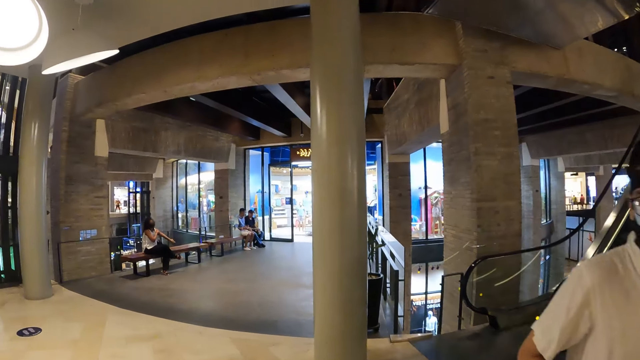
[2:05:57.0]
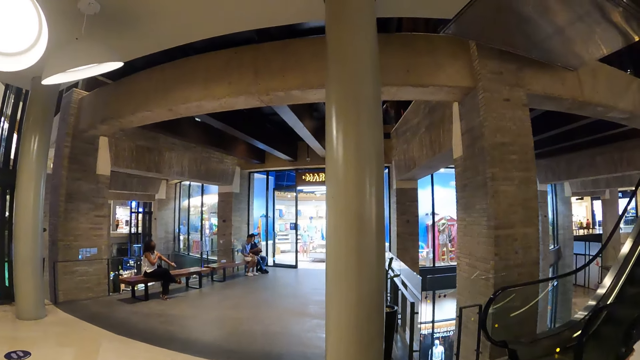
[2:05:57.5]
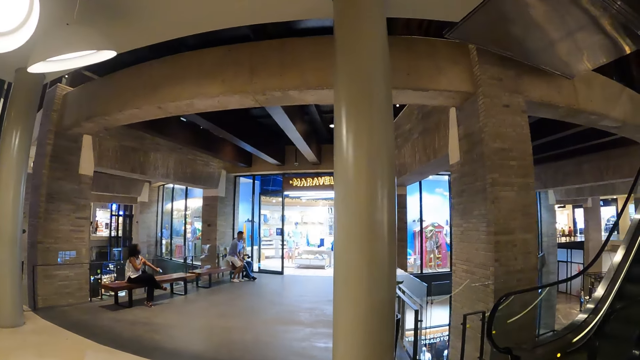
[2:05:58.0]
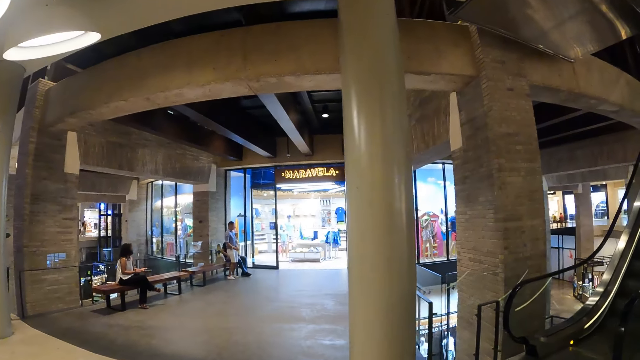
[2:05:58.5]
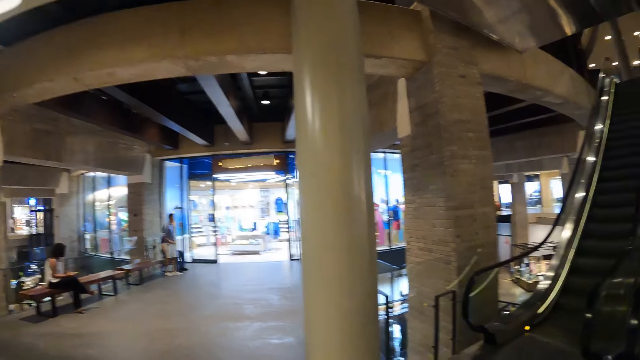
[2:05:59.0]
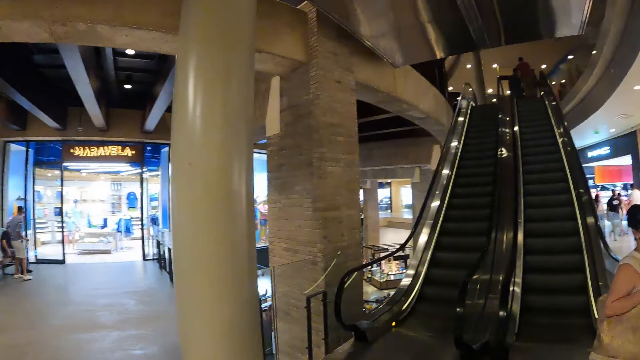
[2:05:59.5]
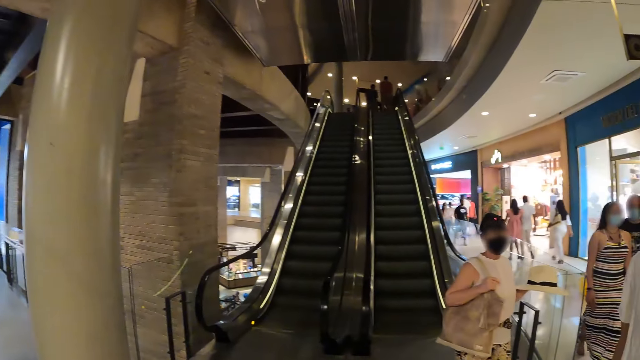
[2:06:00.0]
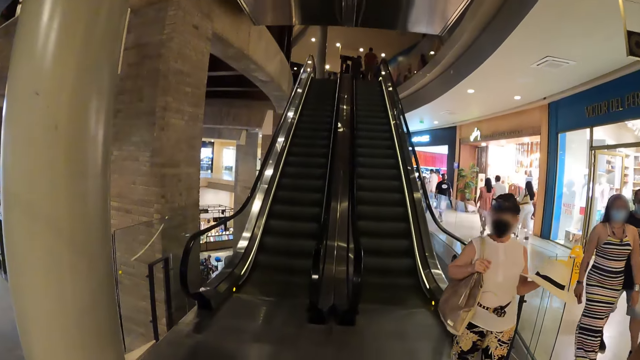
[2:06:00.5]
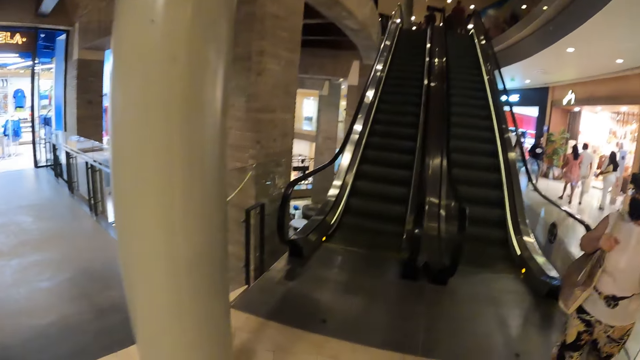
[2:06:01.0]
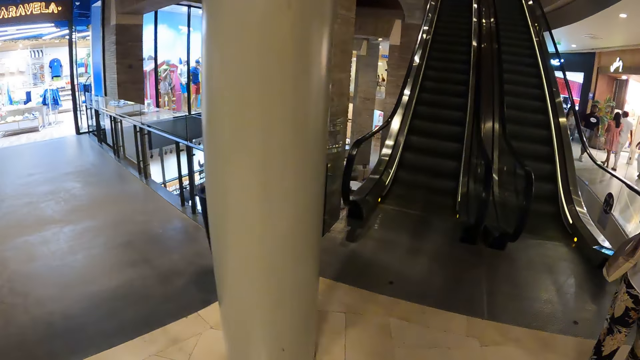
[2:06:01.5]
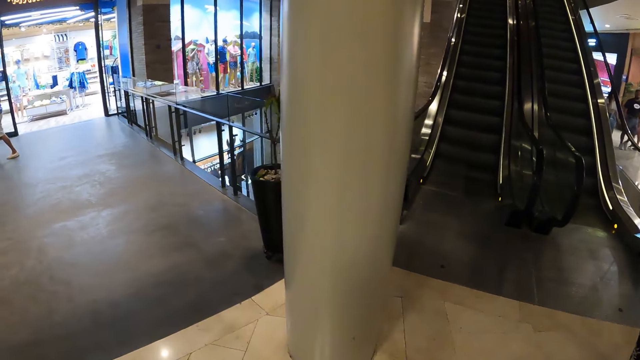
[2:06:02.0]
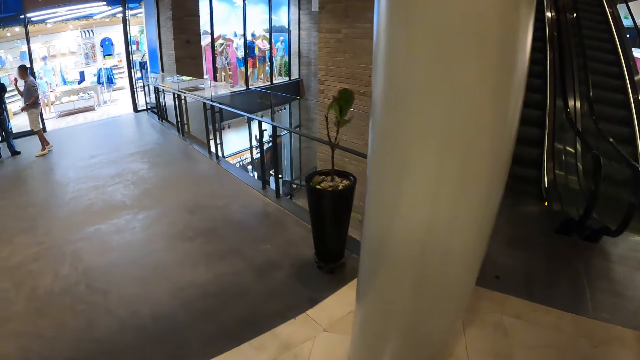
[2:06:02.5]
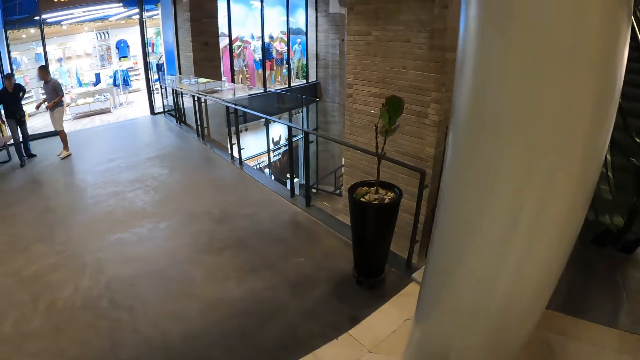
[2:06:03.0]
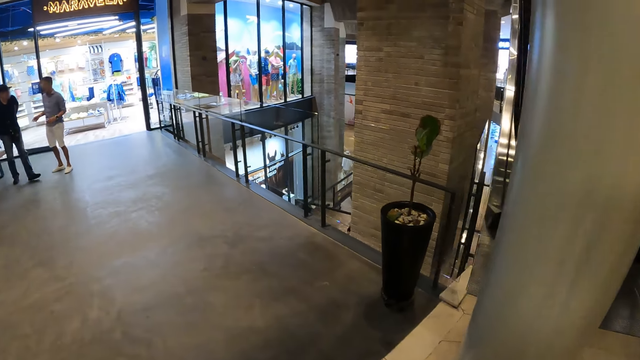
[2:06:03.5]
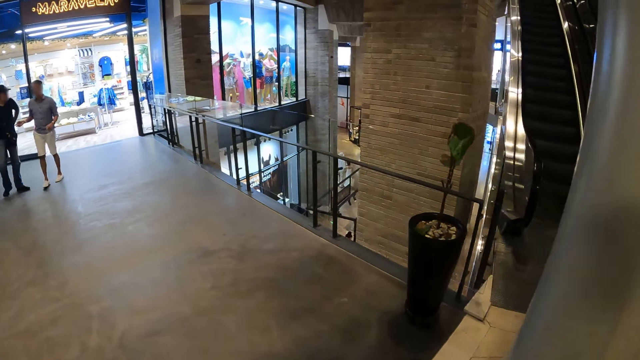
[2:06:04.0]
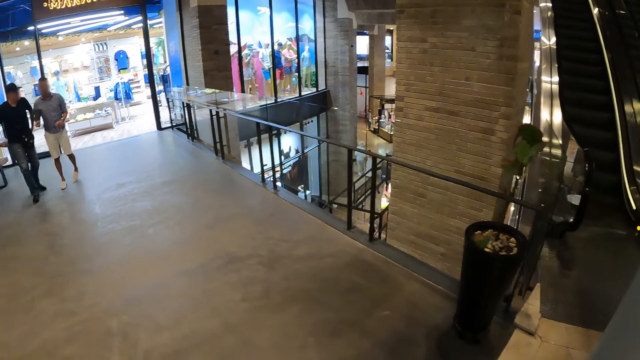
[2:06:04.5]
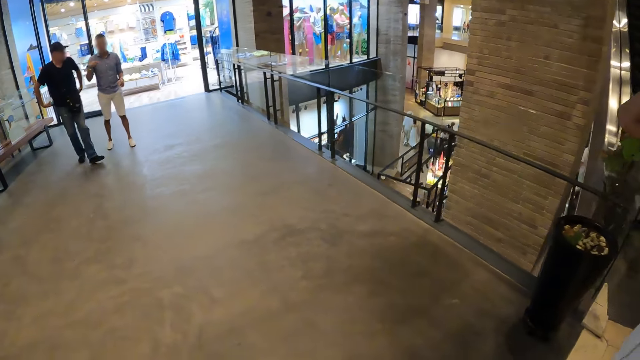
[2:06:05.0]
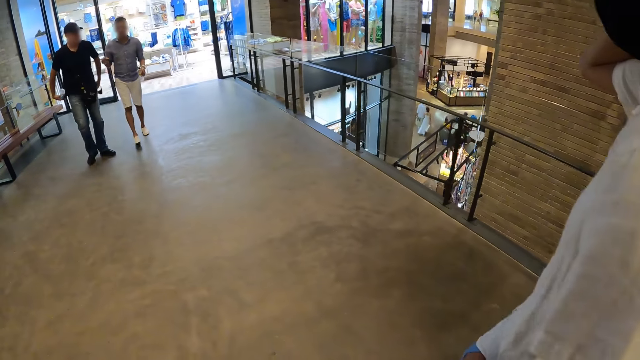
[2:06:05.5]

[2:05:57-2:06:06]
The camera wearer walks around a mall.

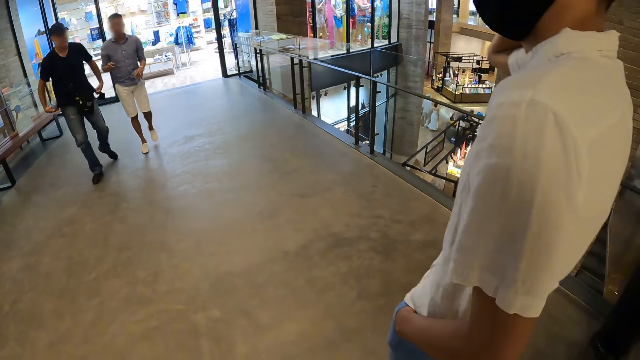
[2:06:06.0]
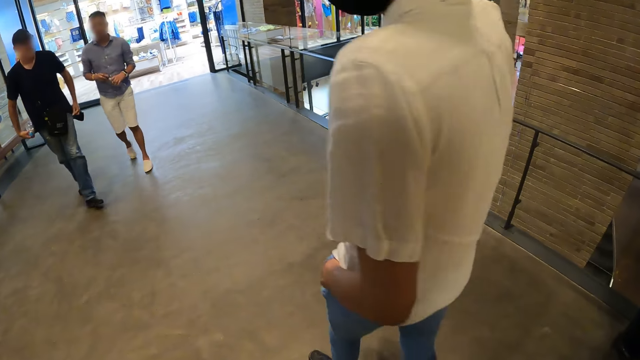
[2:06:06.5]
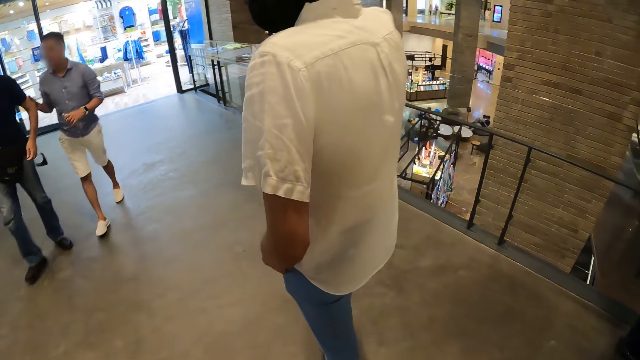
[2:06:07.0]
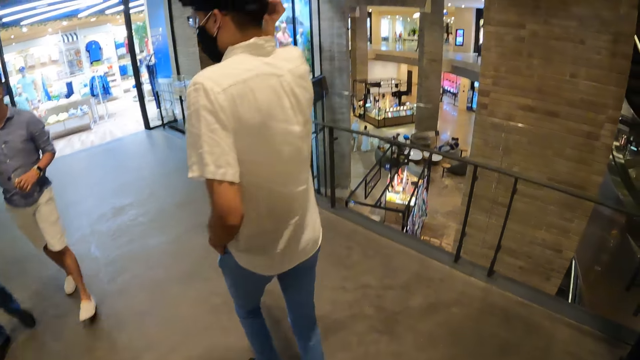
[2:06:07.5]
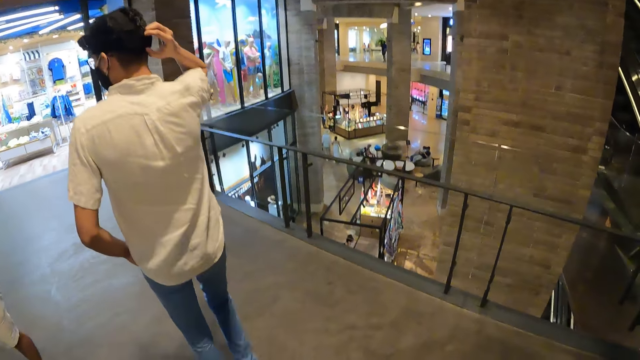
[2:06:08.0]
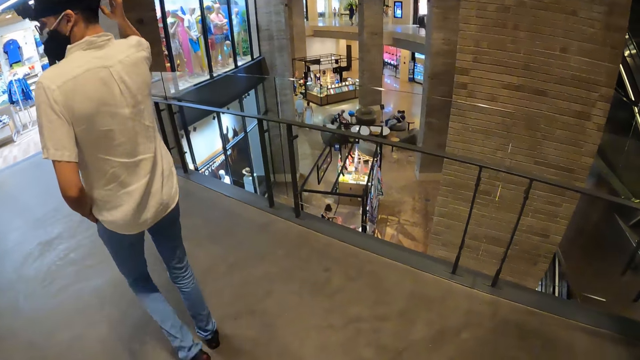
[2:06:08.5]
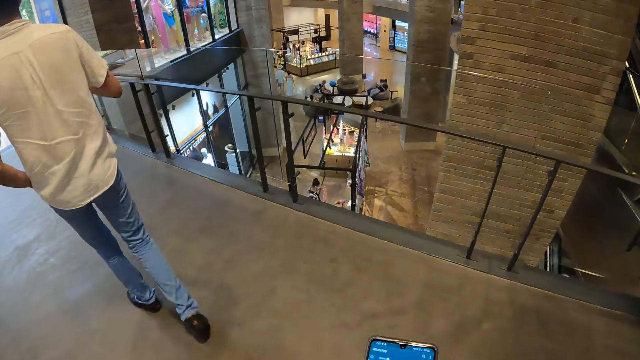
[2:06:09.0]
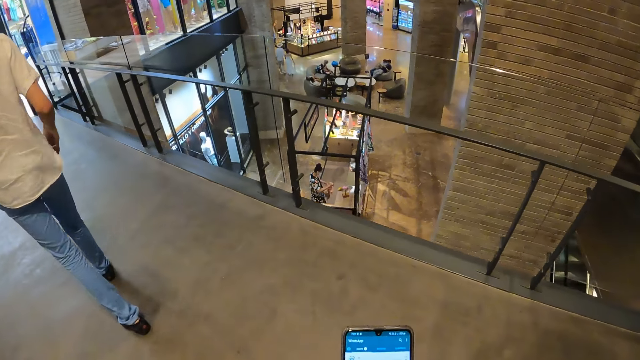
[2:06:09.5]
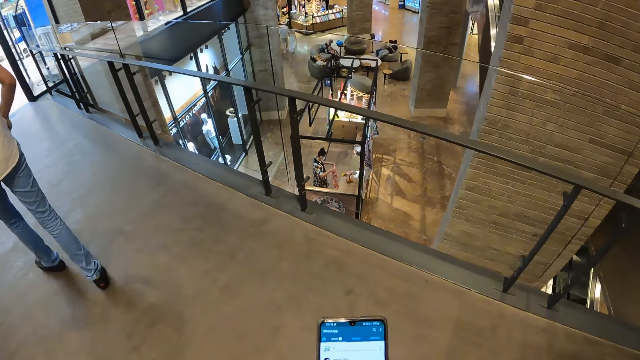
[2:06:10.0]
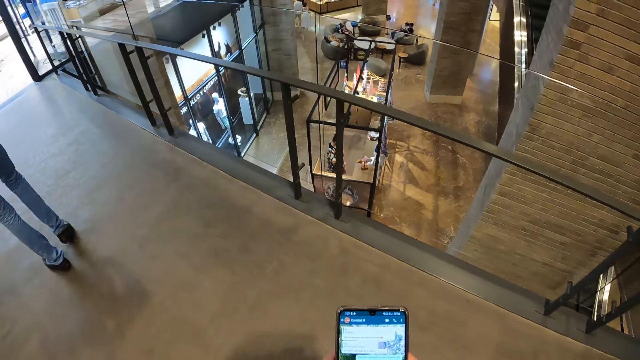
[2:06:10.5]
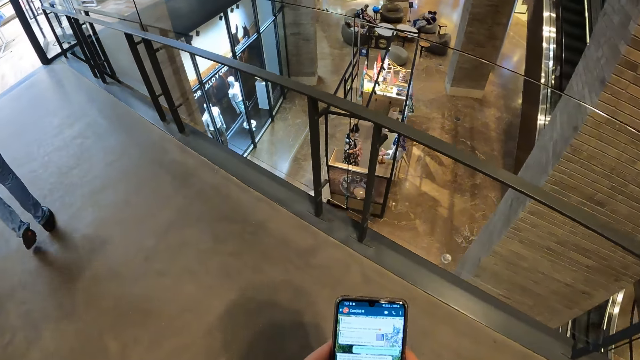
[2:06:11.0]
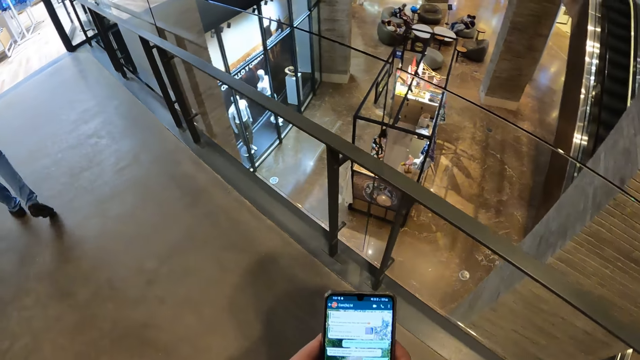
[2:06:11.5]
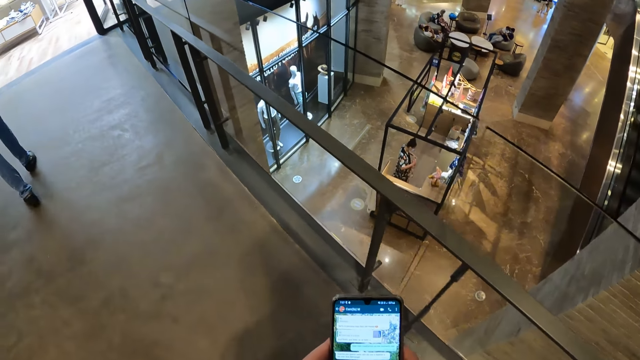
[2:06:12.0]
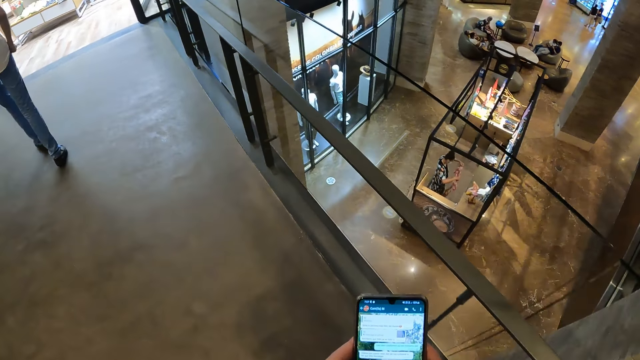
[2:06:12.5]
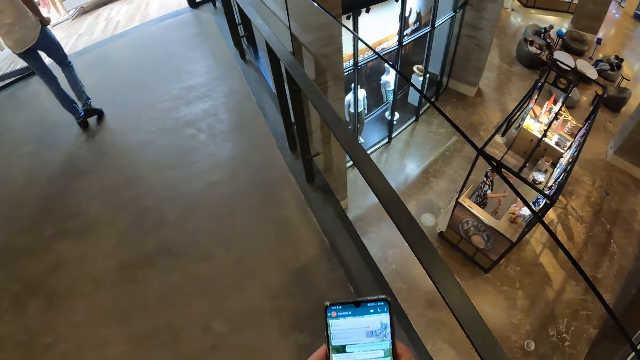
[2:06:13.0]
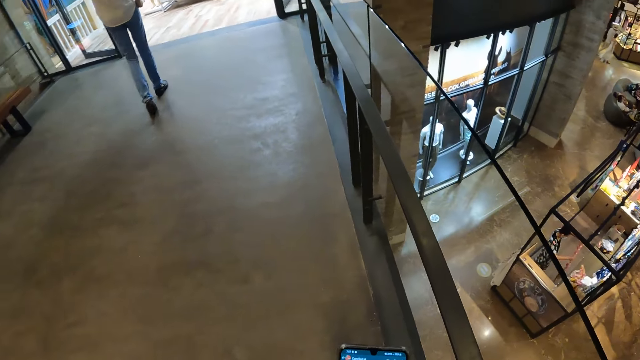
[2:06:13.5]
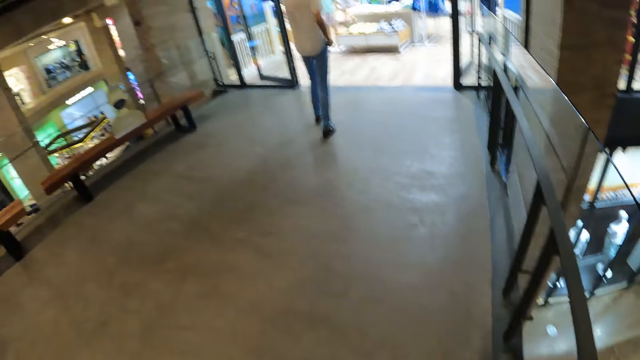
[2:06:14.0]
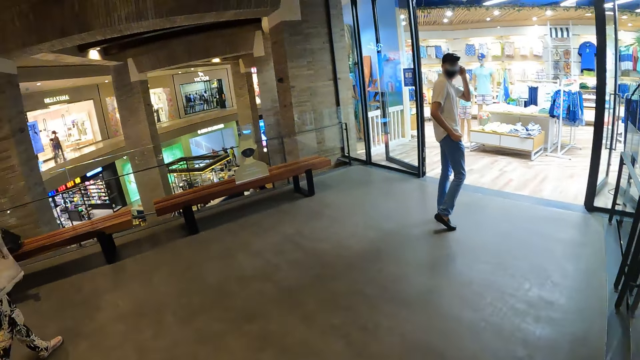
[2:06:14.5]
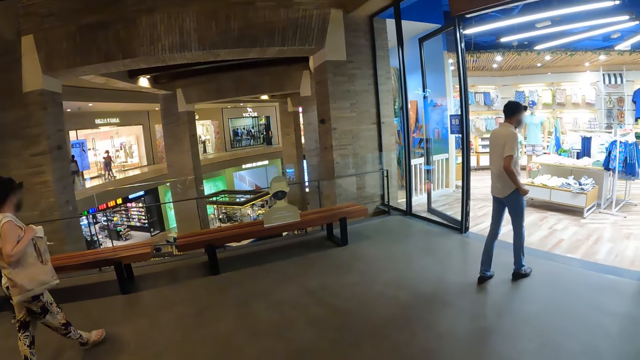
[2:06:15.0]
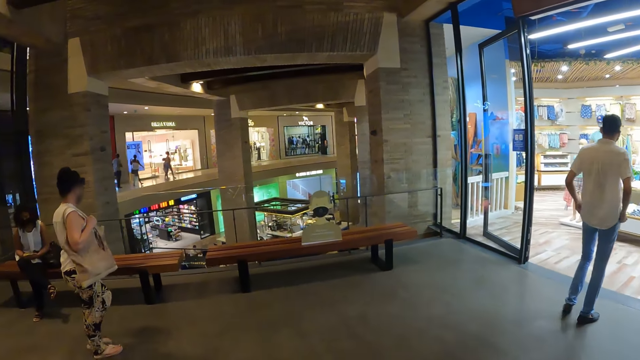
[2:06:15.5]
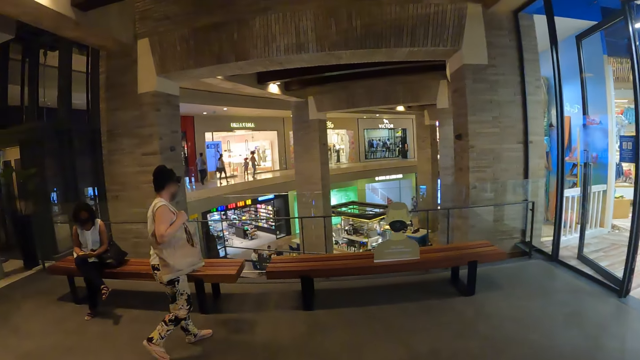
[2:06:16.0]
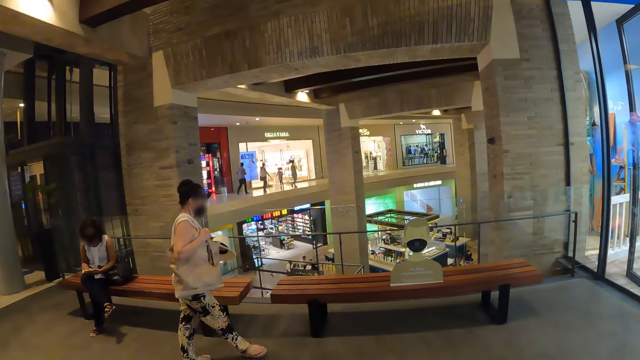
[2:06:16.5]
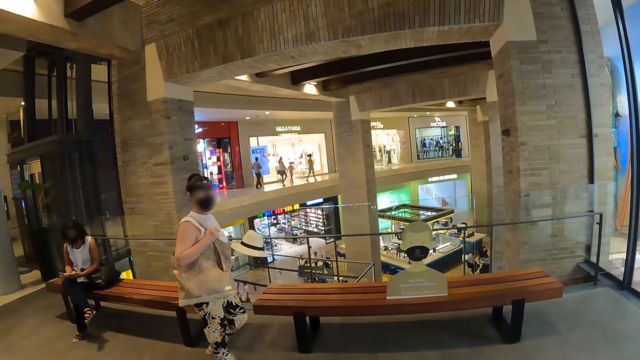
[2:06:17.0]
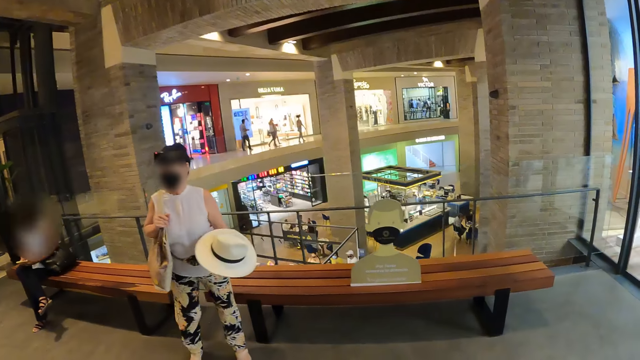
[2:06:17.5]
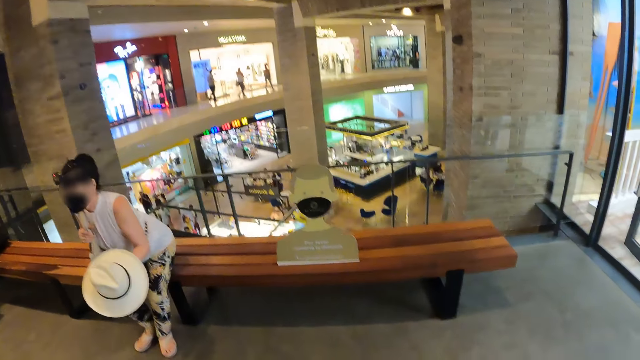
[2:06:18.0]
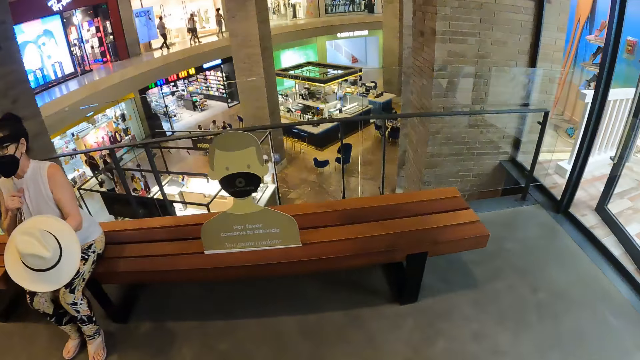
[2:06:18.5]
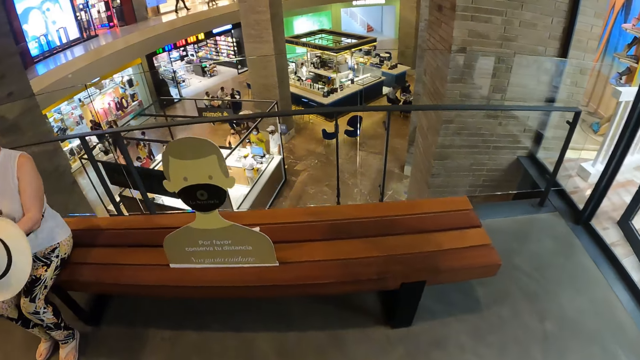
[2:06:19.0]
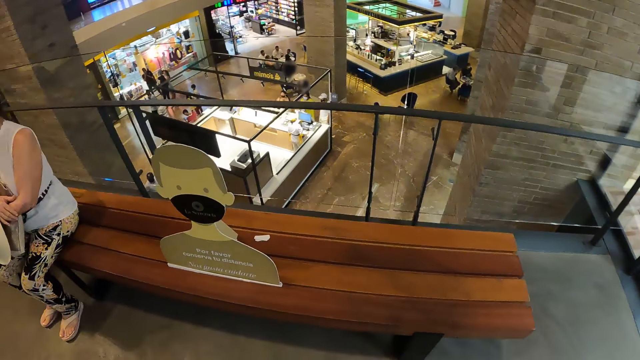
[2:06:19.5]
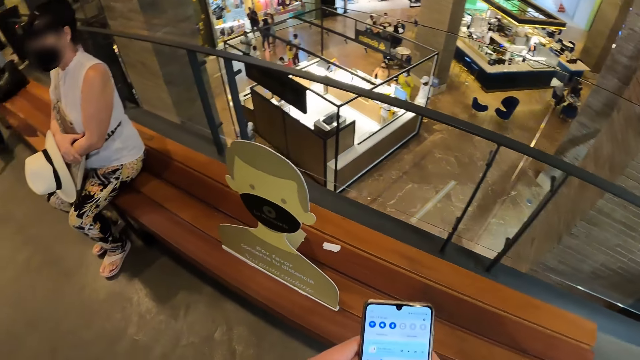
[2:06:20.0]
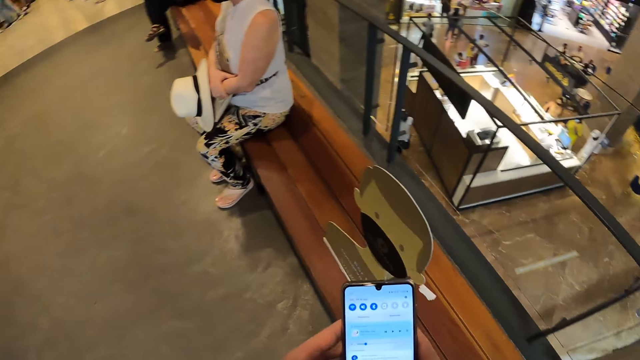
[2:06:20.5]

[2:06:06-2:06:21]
A man walks around a mall. The man adjusts the camera on his head with his right hand. The camera wearer operates the mobile phone with both hands. They walk around the mall. A woman walks towards a bench in the mall. The woman sits on the bench in the mall.
